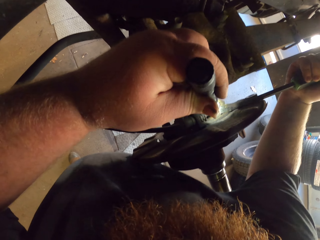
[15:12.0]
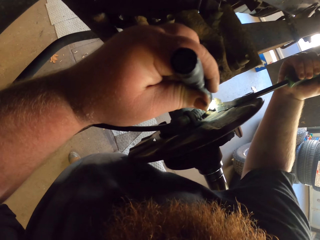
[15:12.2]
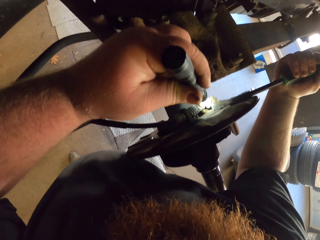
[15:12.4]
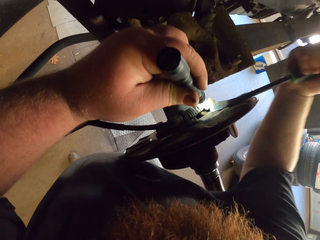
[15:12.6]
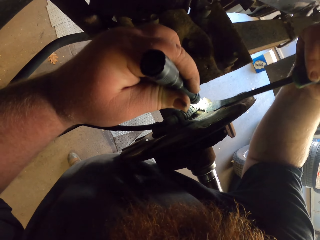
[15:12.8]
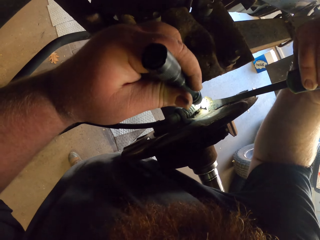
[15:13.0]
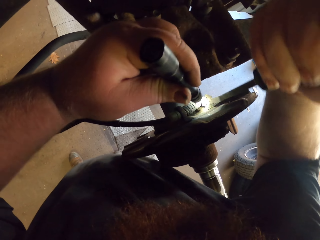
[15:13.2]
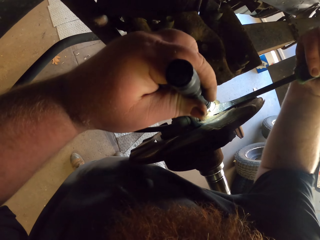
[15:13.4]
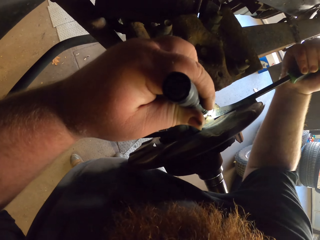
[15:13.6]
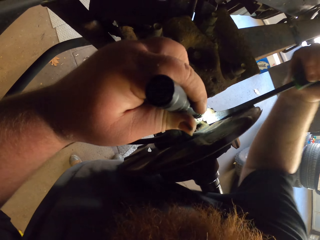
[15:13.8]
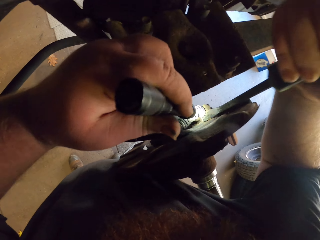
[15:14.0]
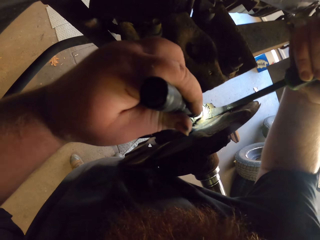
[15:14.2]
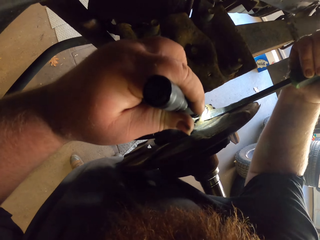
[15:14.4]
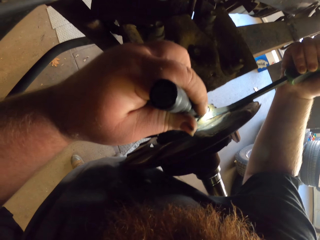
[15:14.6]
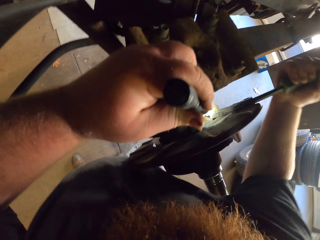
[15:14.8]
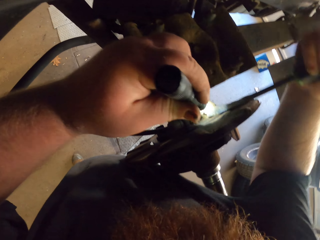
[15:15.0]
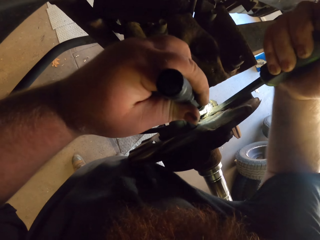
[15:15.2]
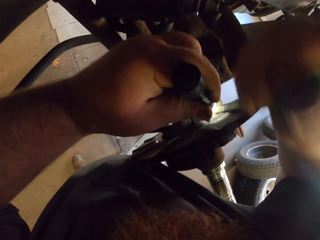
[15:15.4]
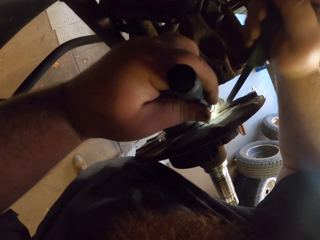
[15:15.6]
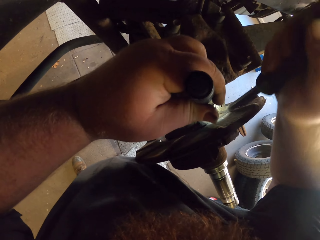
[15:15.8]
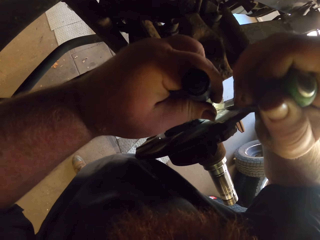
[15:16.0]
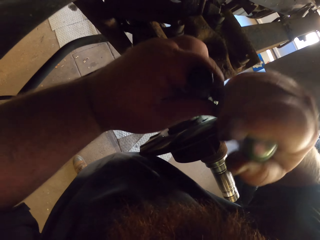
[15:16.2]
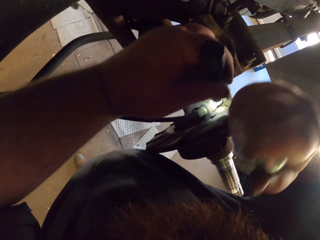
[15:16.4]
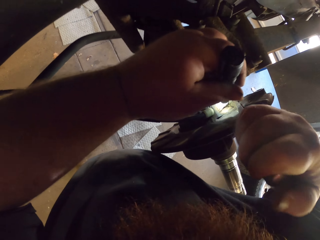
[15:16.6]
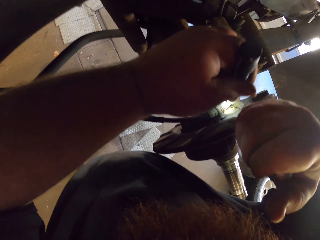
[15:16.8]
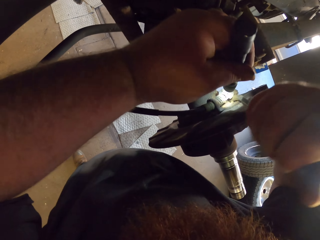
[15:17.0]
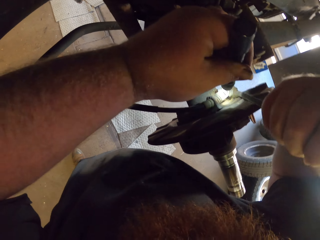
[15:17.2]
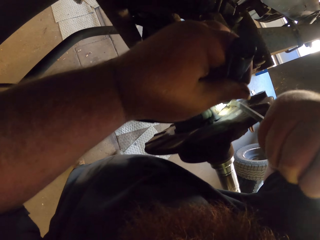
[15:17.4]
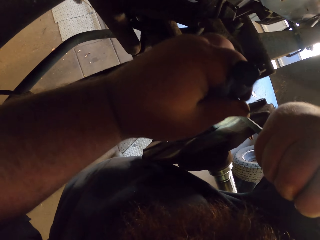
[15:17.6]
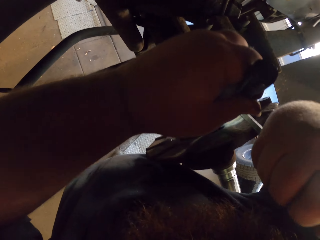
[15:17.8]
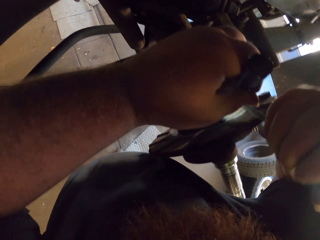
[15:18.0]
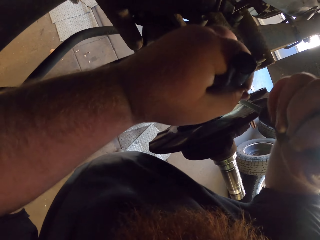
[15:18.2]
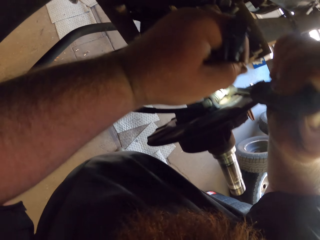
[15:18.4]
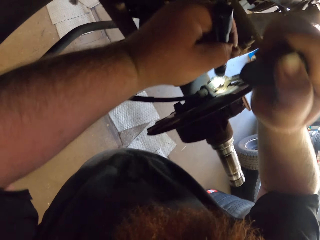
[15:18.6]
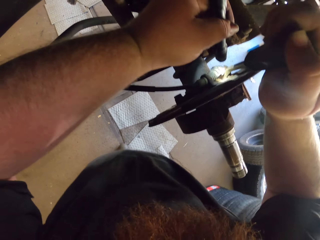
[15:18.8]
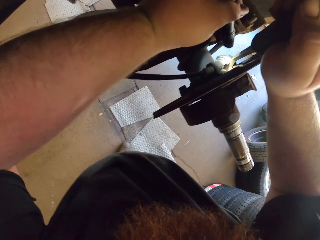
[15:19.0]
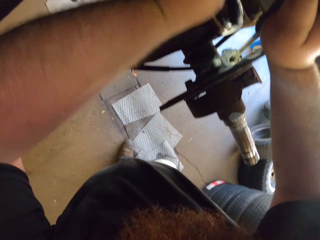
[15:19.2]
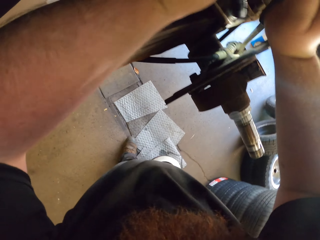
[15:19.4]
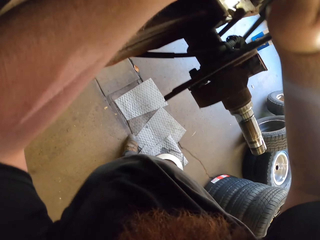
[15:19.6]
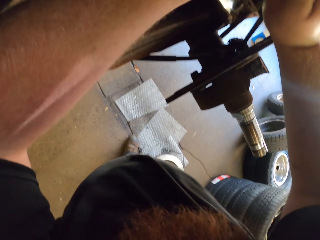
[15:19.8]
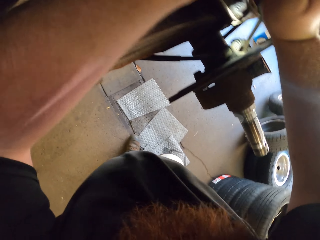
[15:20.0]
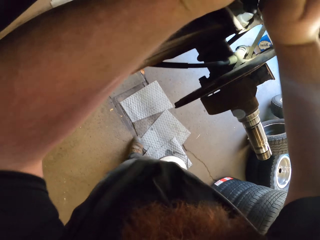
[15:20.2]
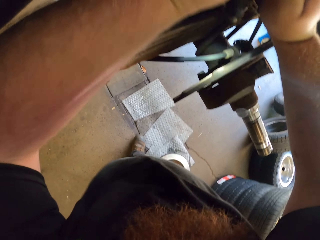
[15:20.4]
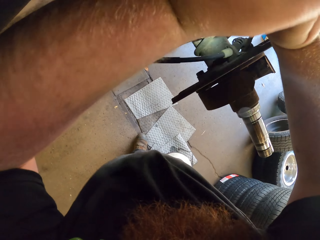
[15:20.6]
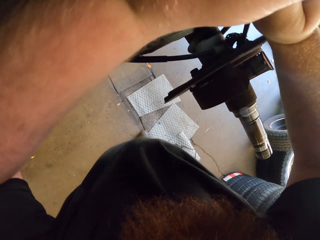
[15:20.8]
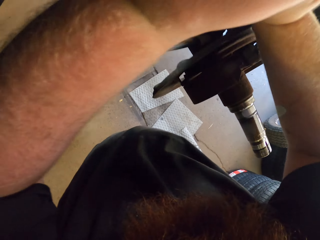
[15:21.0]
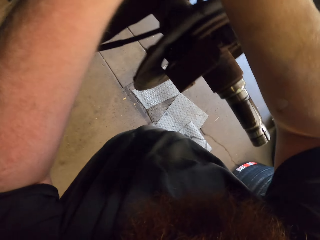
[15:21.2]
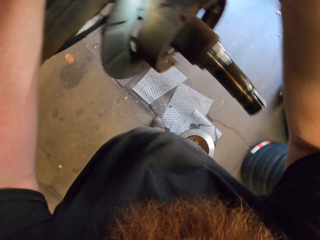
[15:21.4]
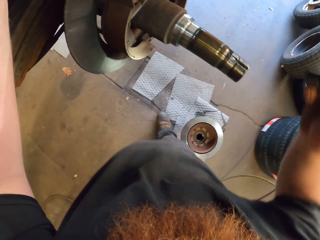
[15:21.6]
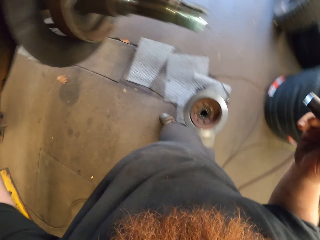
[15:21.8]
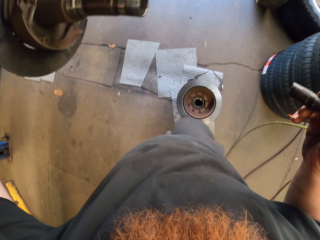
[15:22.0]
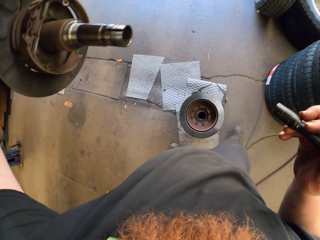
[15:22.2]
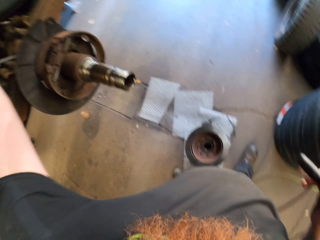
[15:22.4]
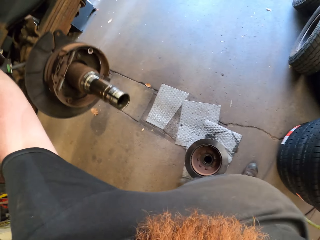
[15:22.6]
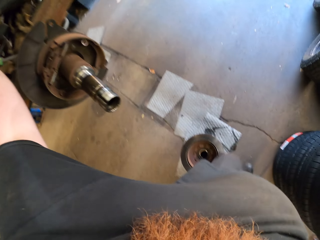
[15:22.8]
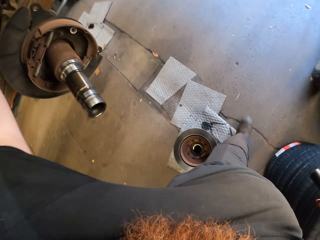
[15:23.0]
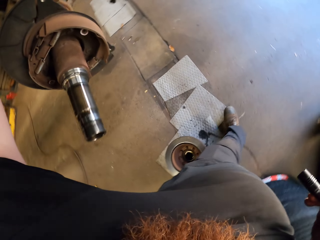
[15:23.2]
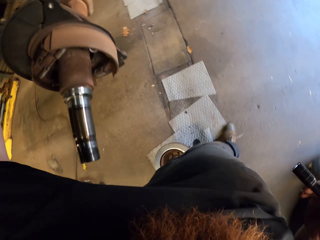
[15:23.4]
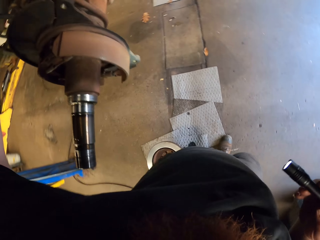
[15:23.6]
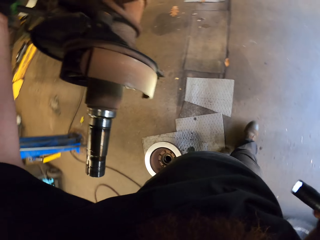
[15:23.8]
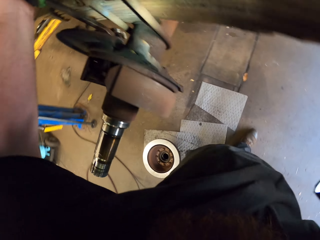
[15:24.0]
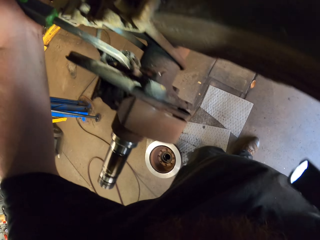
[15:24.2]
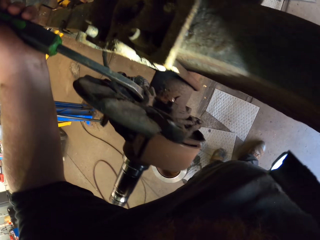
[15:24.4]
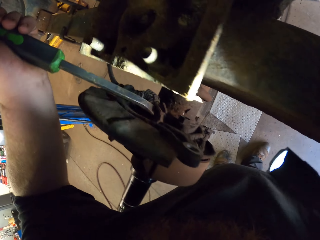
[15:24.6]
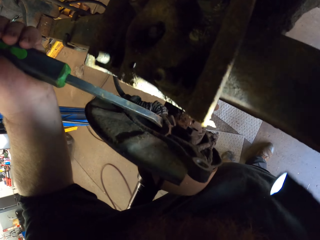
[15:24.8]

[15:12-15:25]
The camera wearer holds the screwdriver with both hands. He stops removing the spring. He holds the flashlight with his right hand. He looks around.

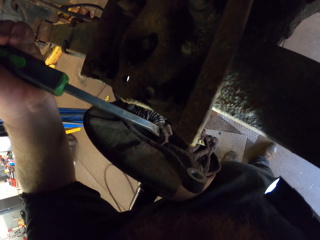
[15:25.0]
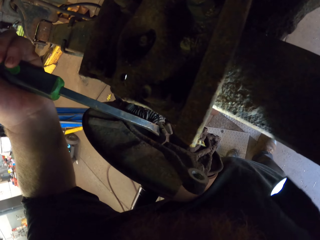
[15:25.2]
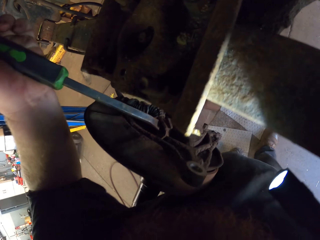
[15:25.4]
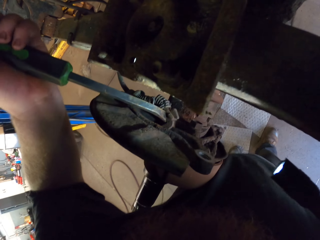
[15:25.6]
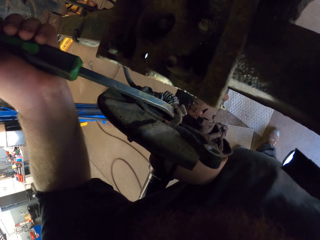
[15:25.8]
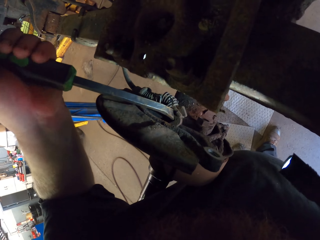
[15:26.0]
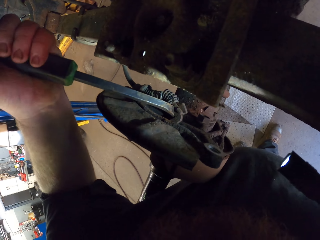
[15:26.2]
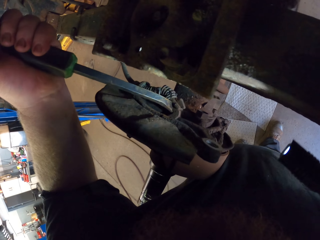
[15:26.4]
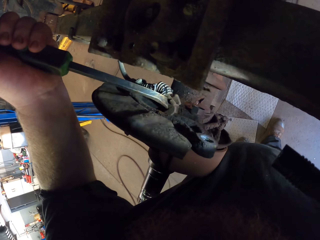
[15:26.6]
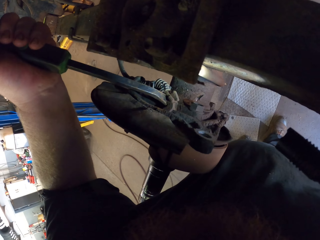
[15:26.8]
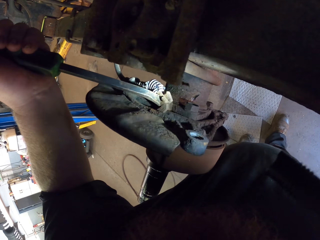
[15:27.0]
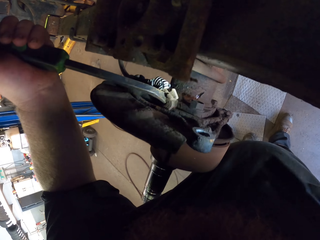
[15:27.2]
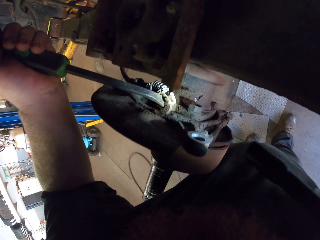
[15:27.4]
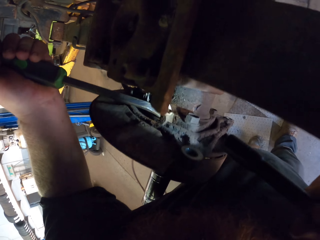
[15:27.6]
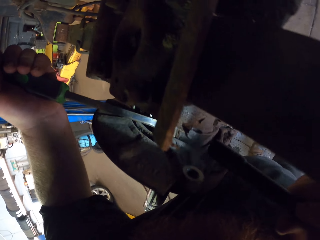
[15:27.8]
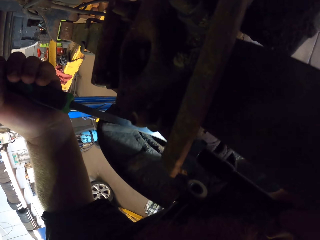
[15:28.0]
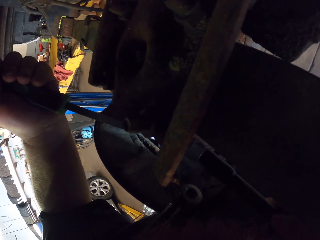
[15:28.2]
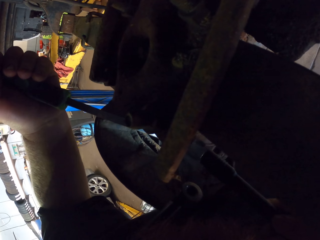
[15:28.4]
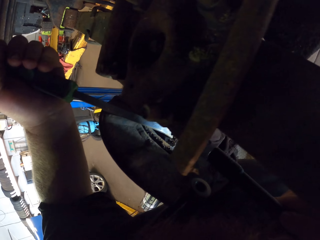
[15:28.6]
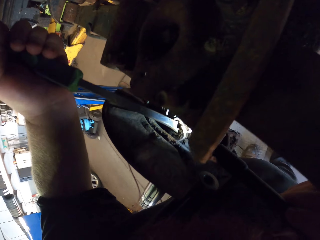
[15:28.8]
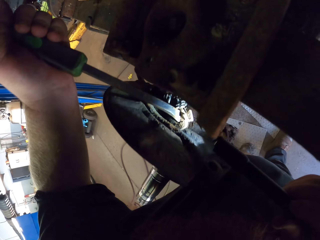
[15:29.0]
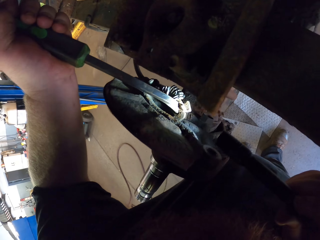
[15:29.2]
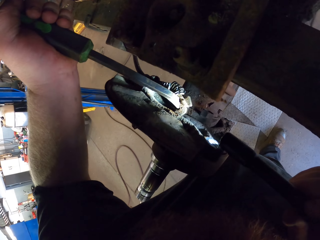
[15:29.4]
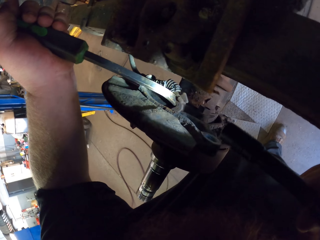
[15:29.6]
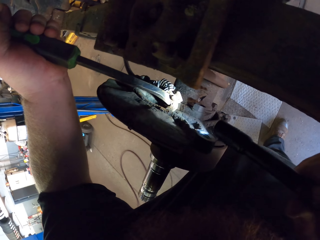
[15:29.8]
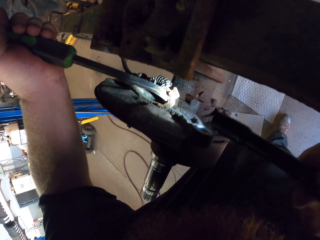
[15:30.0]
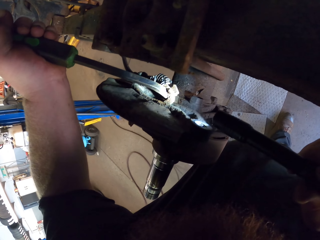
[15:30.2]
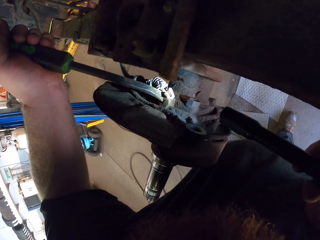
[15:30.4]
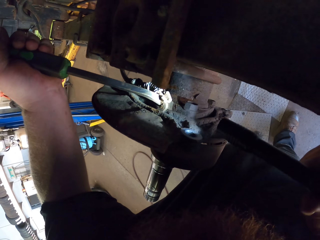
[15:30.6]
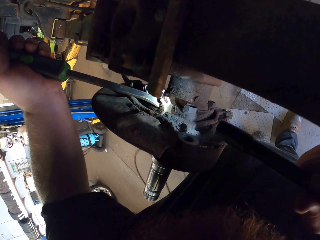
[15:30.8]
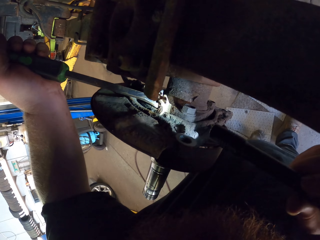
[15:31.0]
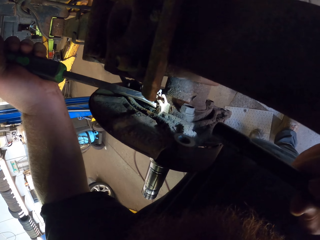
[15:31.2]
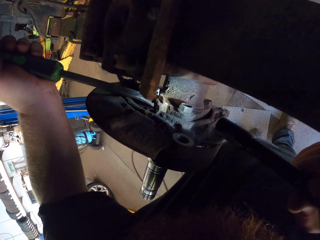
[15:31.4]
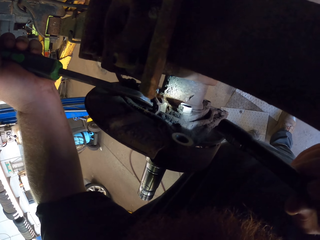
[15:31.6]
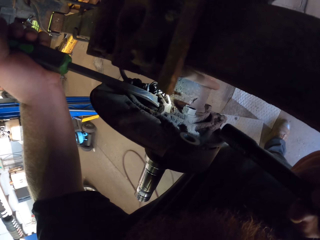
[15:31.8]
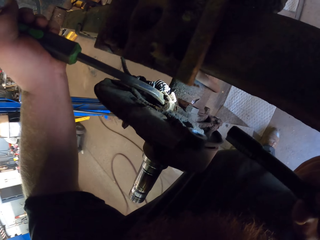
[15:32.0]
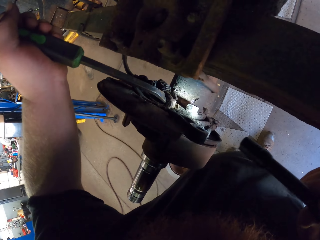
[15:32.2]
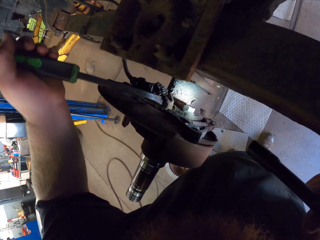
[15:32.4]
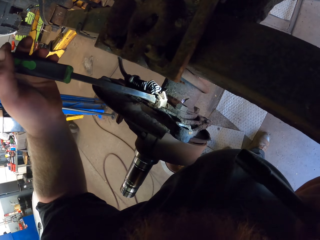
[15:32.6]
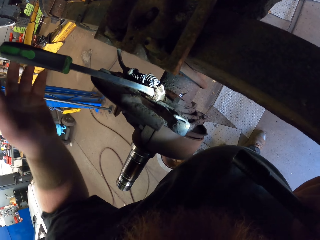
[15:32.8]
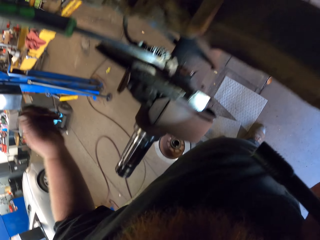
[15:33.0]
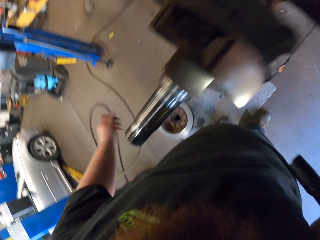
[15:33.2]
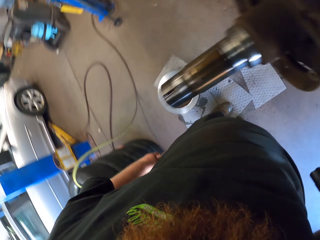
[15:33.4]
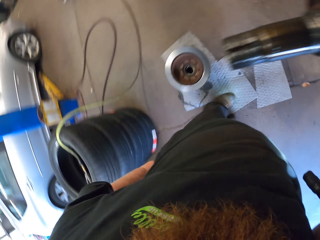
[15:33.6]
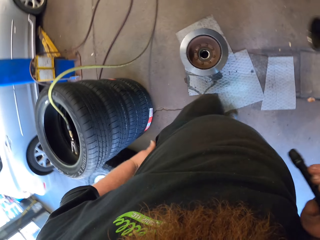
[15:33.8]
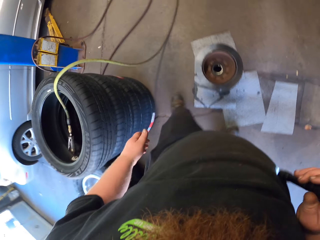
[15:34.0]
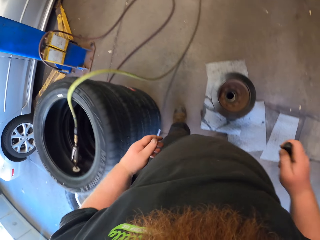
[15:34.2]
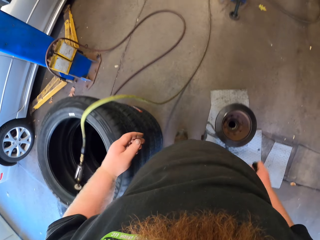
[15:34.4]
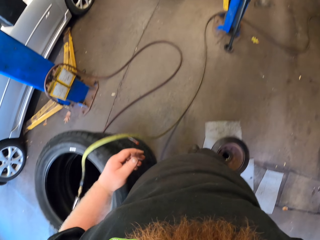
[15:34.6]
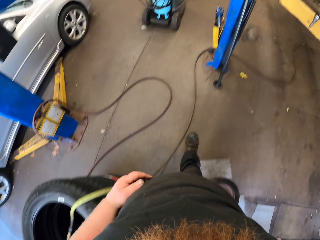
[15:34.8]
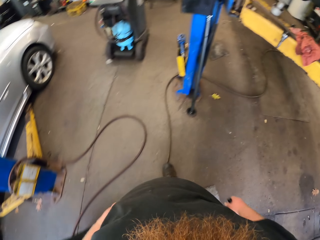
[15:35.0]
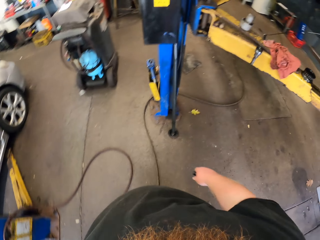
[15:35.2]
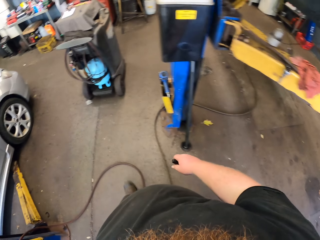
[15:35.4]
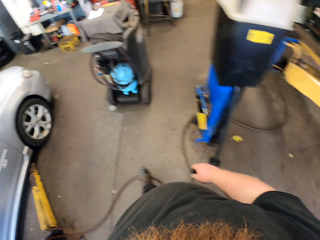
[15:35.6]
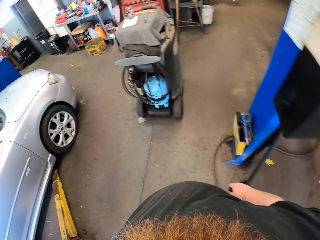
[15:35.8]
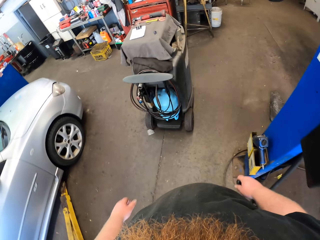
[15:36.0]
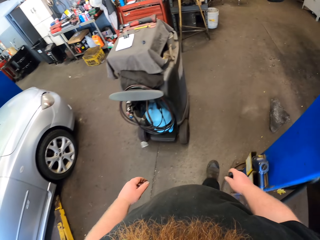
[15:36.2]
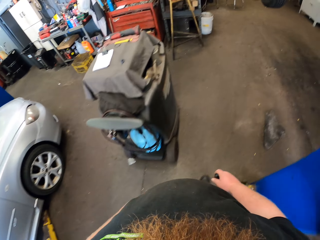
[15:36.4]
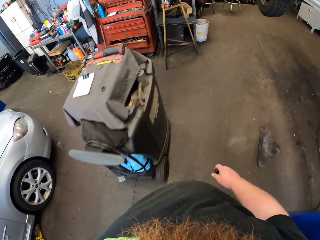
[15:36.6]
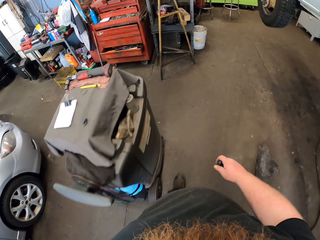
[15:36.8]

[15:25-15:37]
The camera wearer holds the screwdriver with his left hand. He looks at the spring. He removes his left hand on the screwdriver. He looks around and walks.
